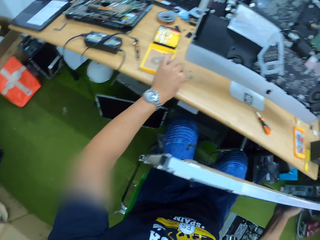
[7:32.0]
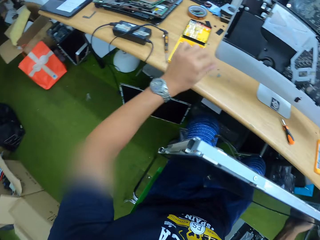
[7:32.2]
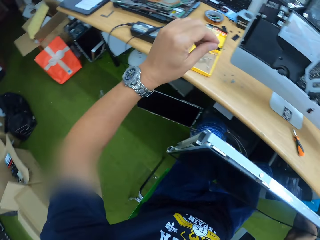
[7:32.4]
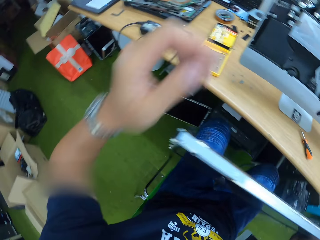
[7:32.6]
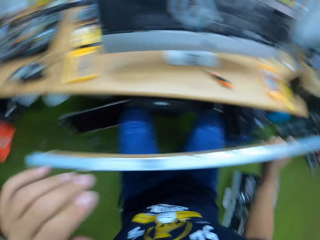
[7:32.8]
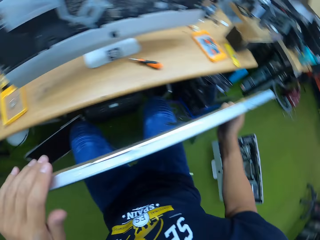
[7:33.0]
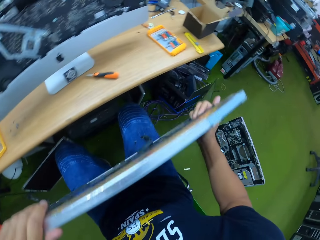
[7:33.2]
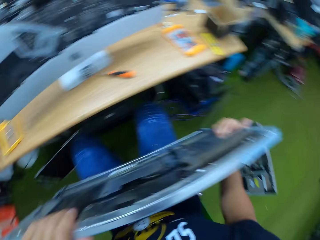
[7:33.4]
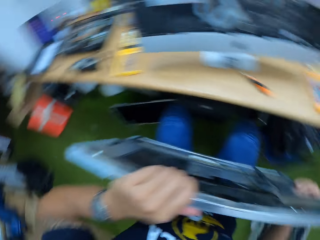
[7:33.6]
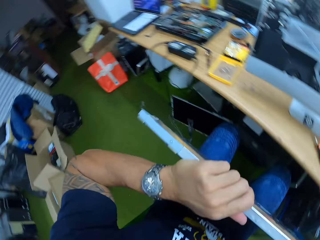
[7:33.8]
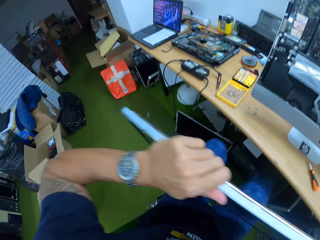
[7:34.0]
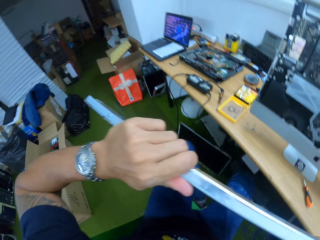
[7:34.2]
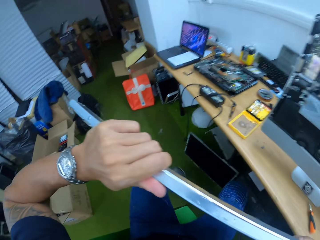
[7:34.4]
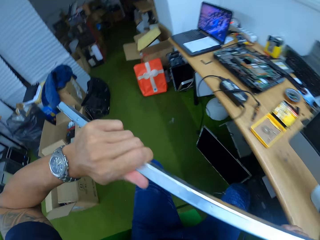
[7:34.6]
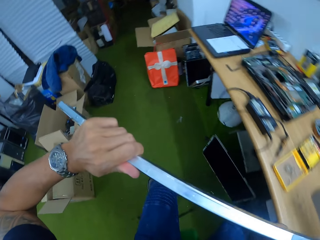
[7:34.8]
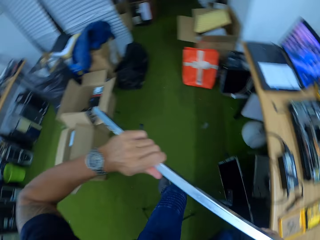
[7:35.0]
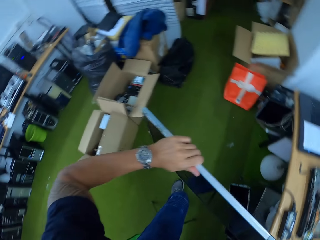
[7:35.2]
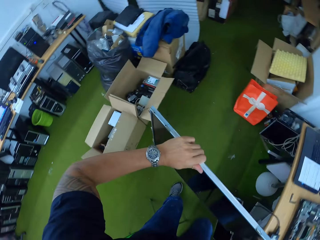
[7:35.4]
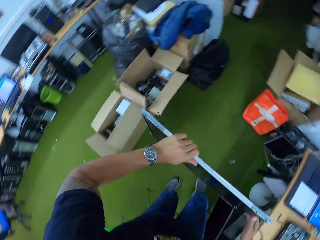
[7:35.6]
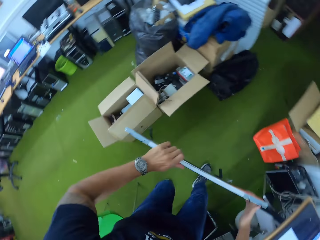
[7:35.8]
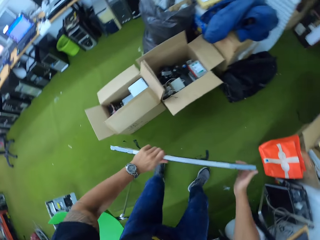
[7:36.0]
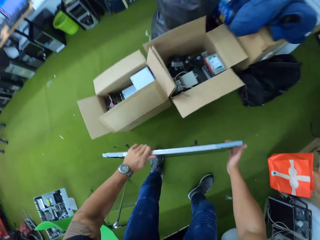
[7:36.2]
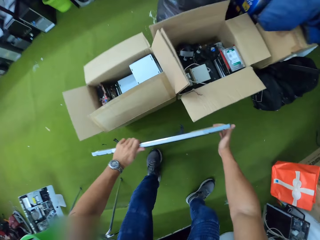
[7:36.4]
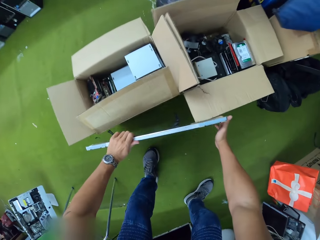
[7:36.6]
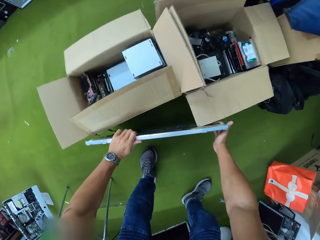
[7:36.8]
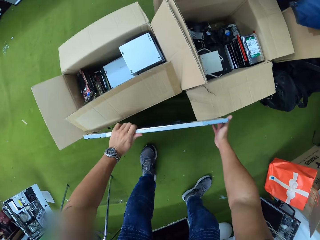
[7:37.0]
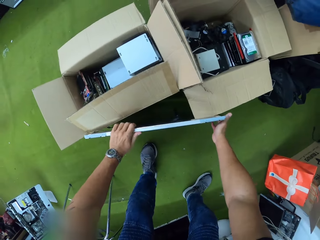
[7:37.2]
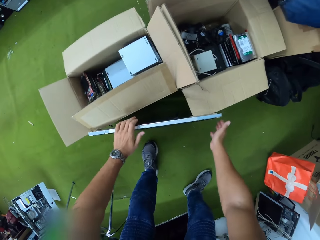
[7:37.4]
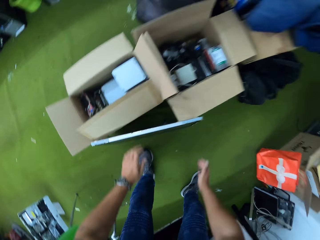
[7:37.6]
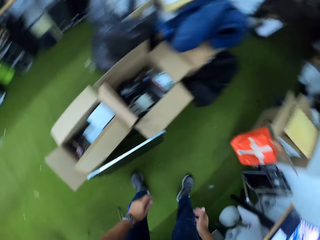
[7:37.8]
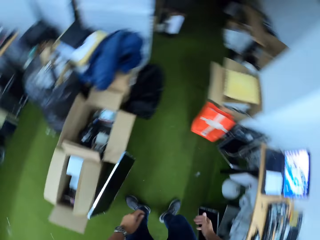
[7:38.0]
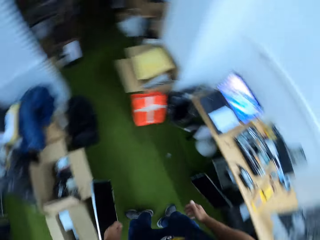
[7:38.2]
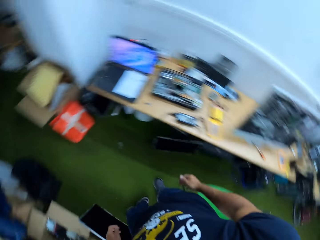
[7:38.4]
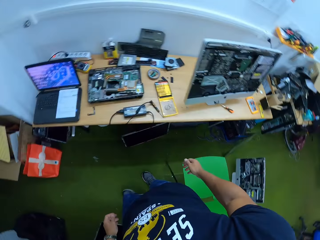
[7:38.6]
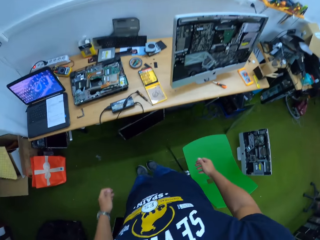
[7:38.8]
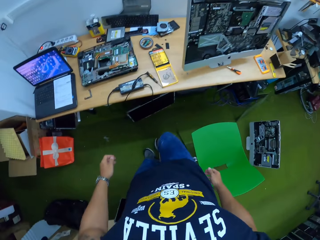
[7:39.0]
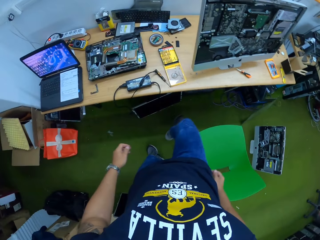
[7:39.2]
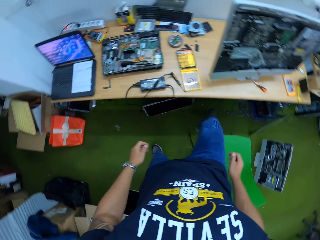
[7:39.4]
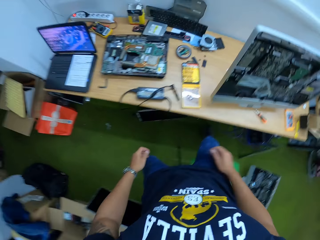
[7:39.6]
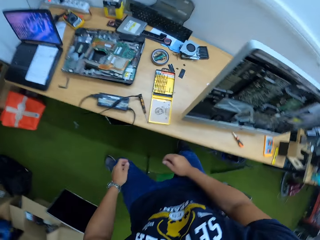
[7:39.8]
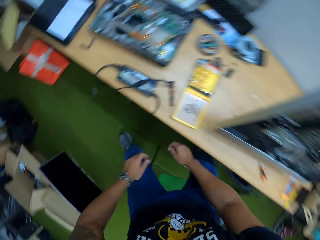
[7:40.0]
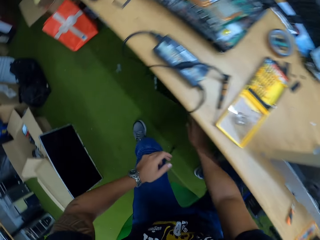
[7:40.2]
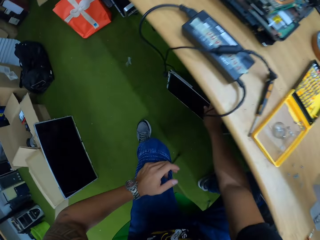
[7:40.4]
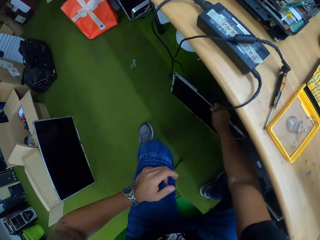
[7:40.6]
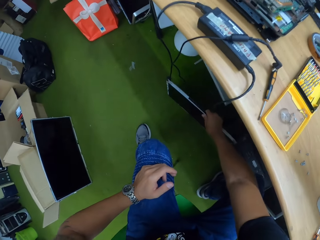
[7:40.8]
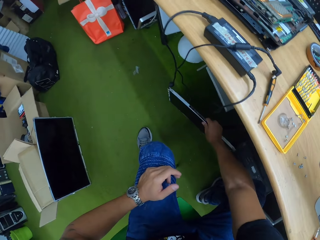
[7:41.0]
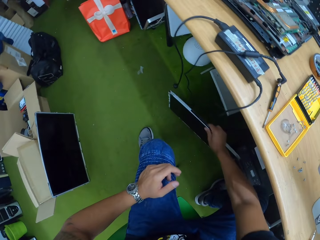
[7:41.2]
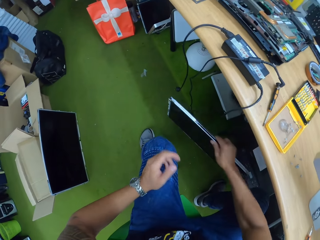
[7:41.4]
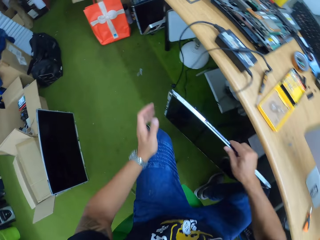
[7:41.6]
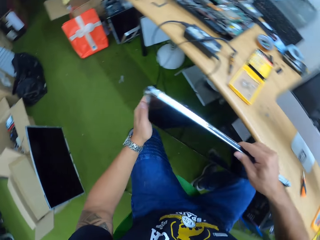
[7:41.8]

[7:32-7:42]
The camera wearer places the screw on the table with his left hand. He stands from the chair. He places the screen on the floor with both hands. He turns around. He picks the screen from the floor with his right hand. He sits on the chair.

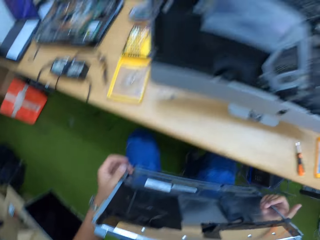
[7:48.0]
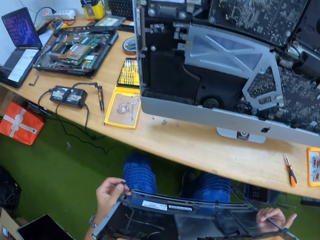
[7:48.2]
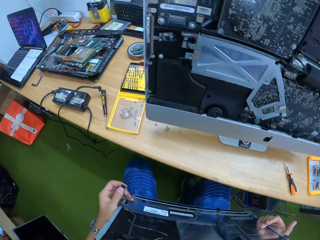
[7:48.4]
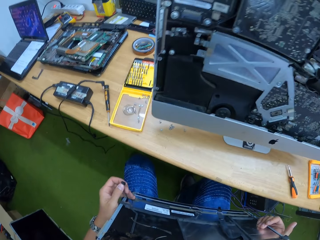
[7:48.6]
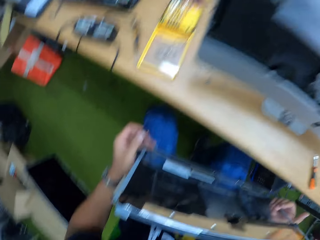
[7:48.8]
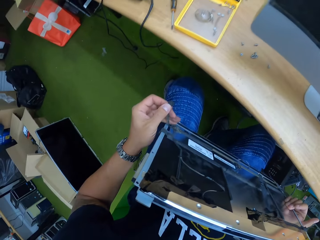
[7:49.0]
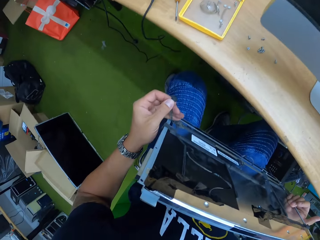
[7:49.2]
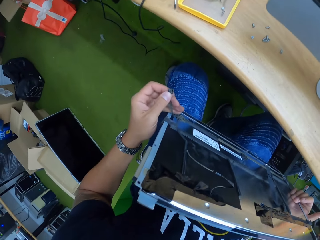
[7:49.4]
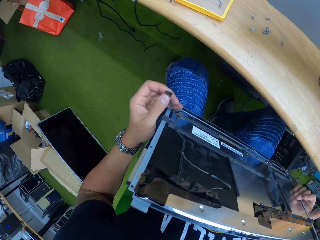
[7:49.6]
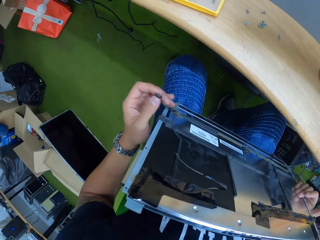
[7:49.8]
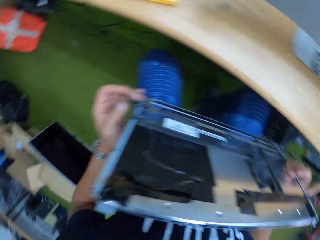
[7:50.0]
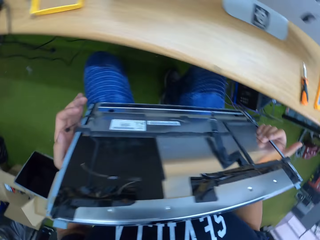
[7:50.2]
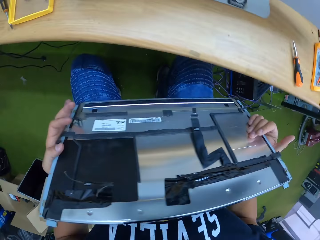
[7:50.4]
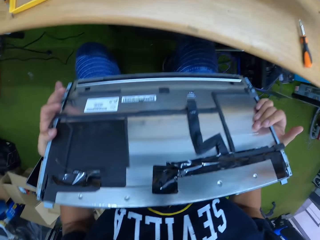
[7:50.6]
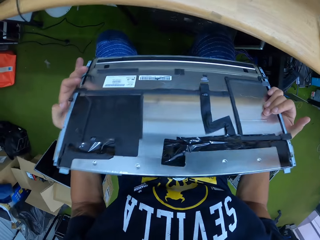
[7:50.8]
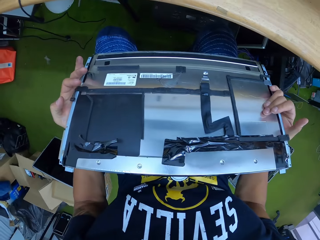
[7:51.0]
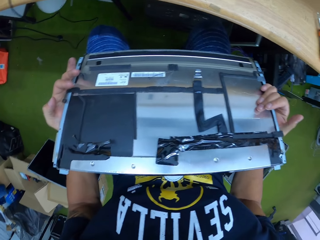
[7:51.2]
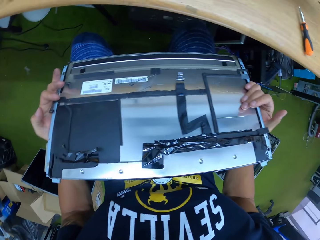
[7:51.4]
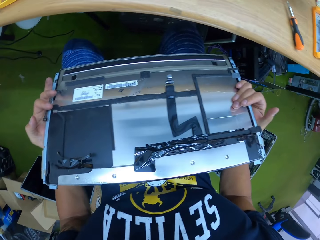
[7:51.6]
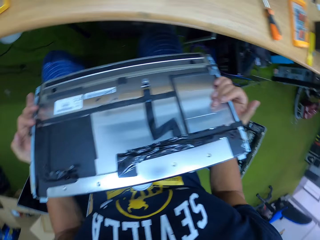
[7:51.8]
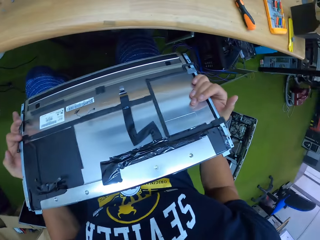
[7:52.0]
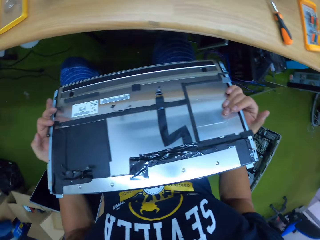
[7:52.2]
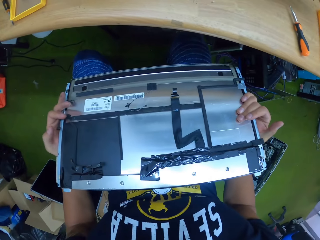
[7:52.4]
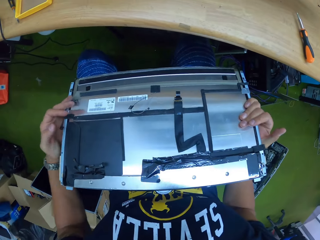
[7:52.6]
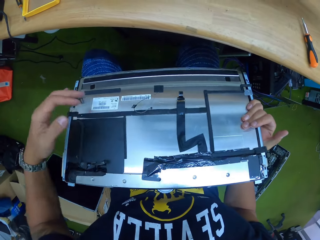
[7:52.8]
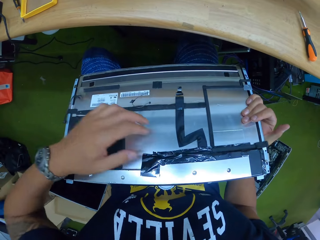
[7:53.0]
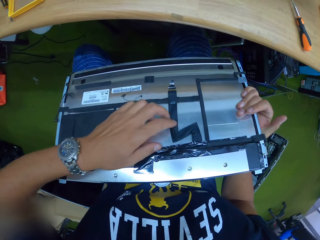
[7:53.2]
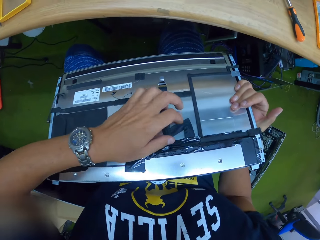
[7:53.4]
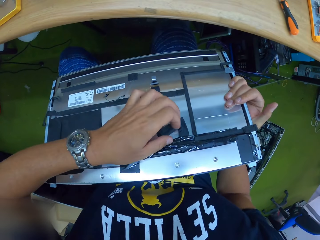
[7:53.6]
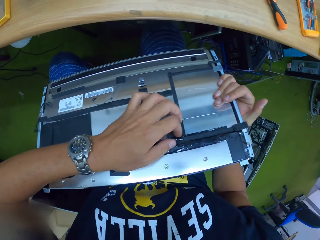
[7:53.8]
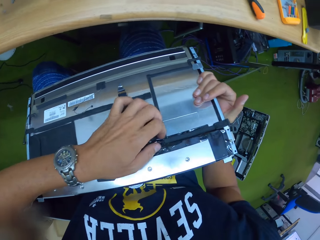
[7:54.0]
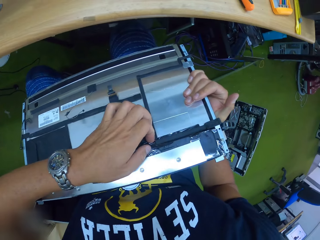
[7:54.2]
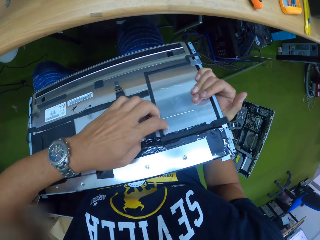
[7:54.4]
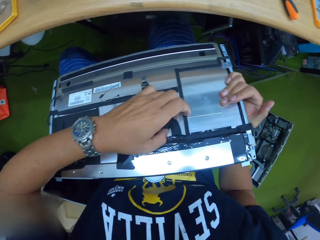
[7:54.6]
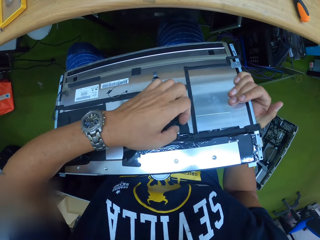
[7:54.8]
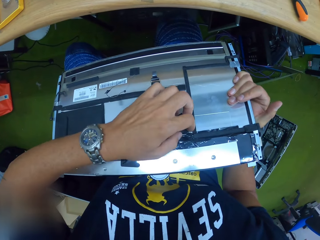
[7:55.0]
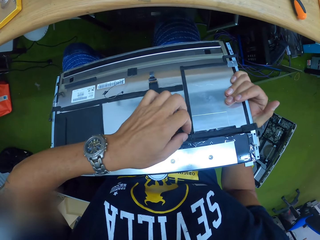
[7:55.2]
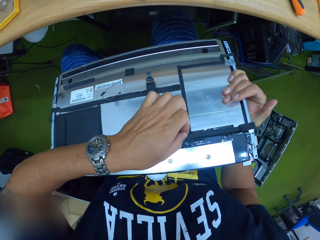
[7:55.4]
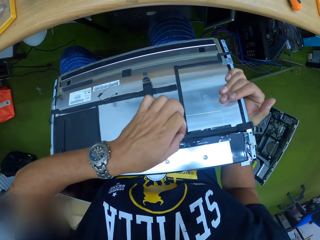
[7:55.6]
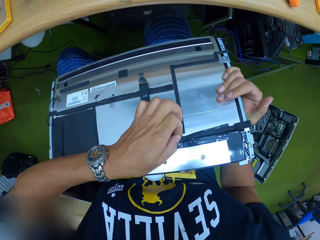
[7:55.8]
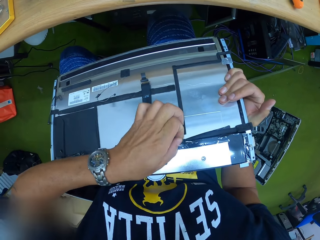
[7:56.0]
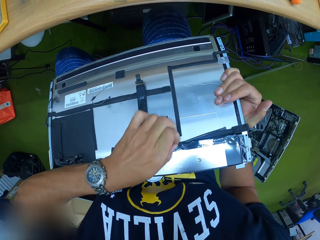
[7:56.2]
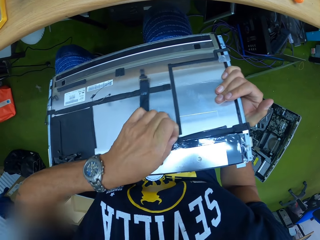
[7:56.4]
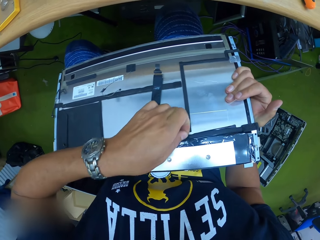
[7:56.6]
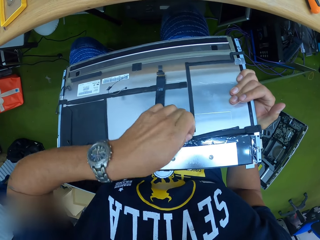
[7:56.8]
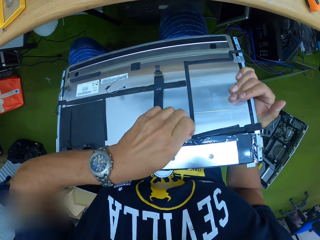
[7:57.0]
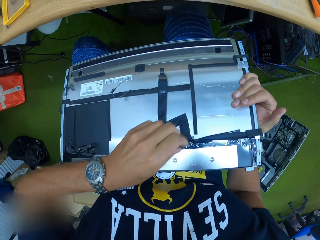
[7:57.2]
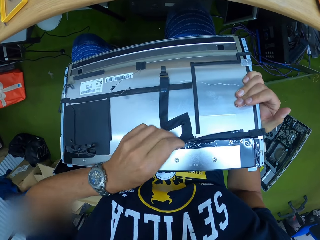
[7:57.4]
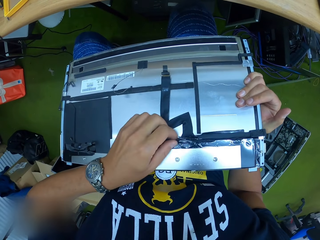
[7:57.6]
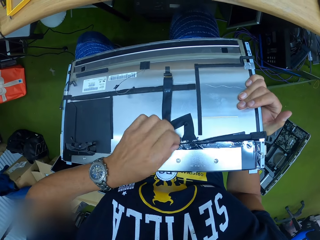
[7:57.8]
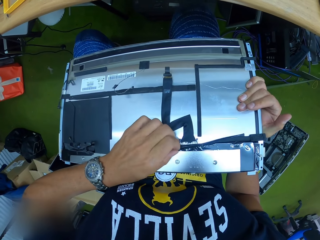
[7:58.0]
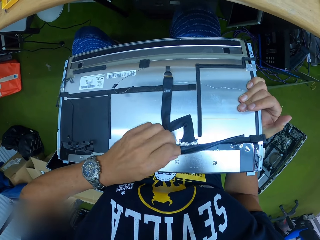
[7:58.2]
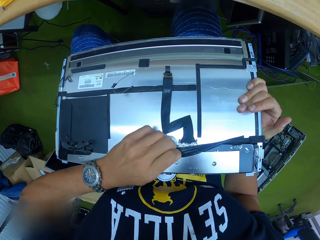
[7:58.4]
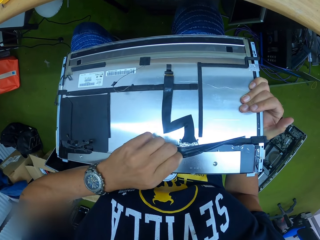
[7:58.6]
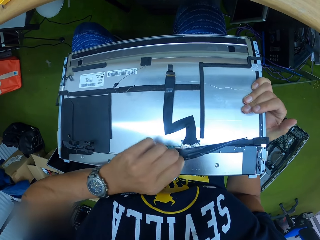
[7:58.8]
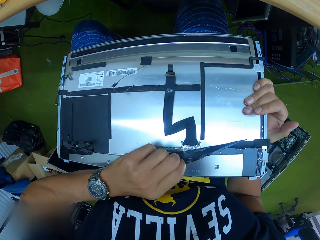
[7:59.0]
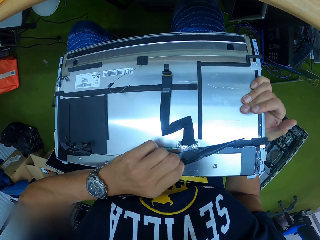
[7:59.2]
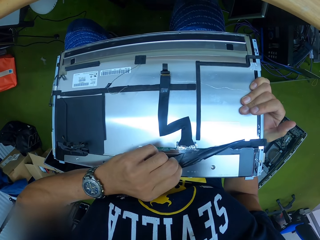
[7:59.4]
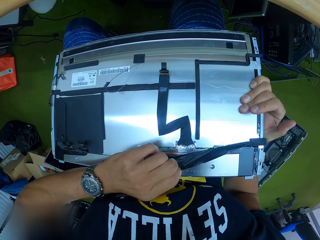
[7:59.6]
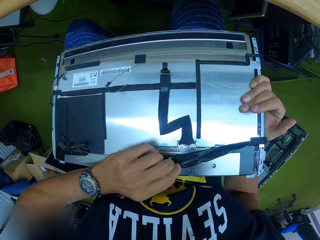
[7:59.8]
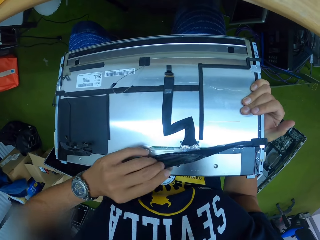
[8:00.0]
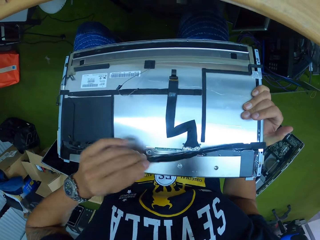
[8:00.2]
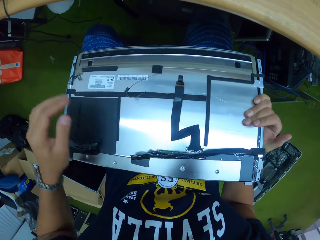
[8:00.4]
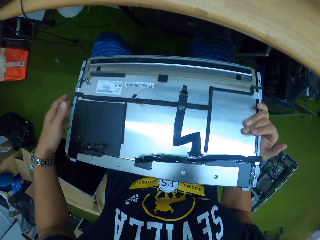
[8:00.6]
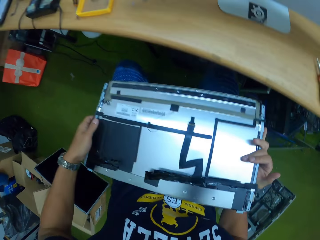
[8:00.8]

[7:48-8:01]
The camera wearer holds the cable in the screen with his left hand. He stares at the backside of the screen. He pulls a tape on the screen with his left hand. He uncovers the cable.
